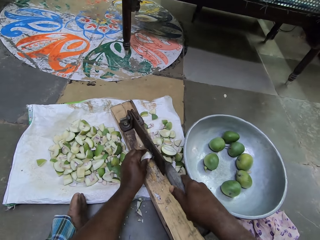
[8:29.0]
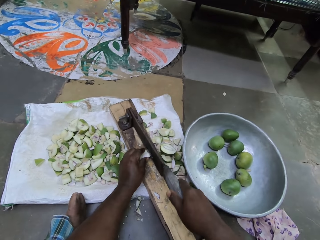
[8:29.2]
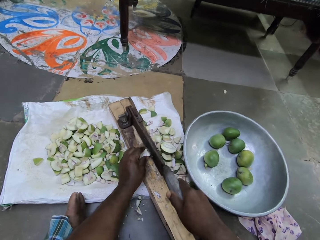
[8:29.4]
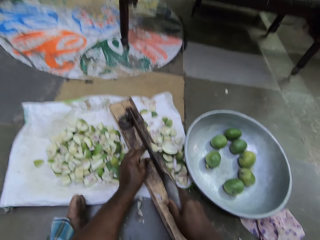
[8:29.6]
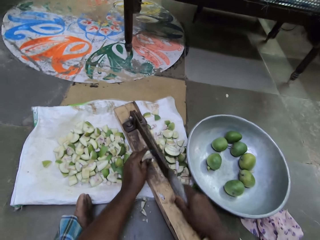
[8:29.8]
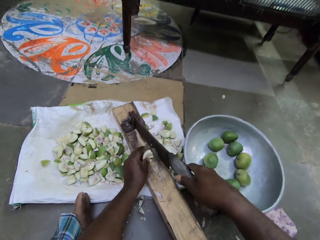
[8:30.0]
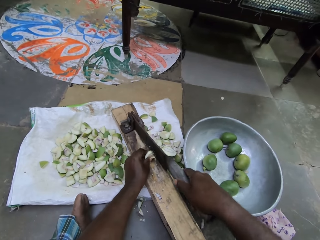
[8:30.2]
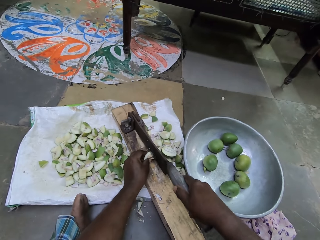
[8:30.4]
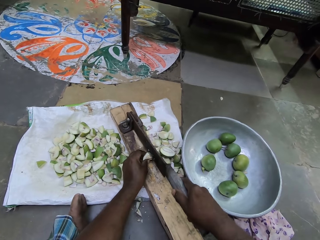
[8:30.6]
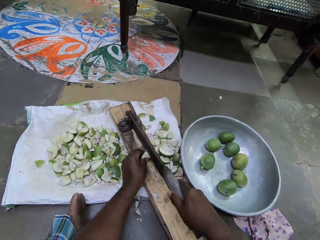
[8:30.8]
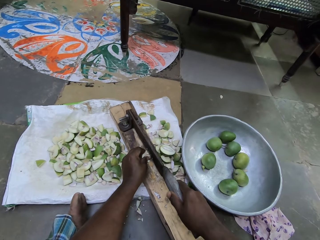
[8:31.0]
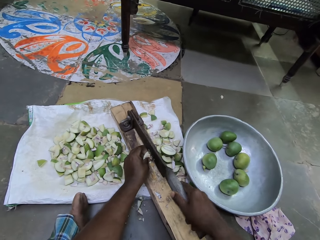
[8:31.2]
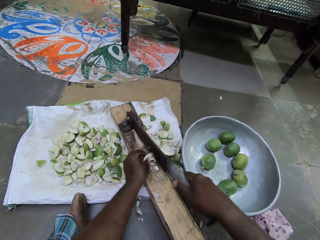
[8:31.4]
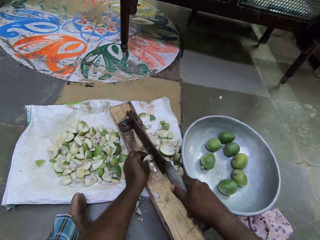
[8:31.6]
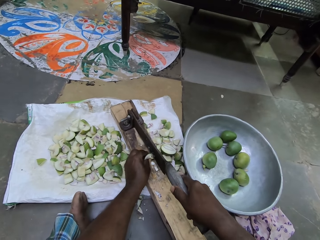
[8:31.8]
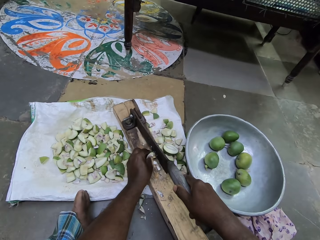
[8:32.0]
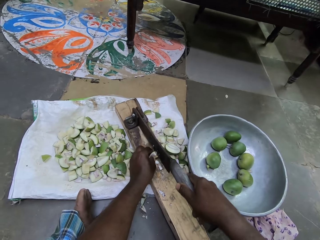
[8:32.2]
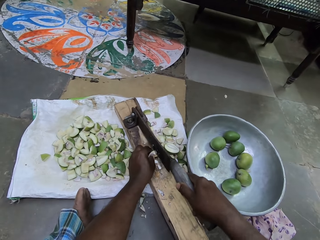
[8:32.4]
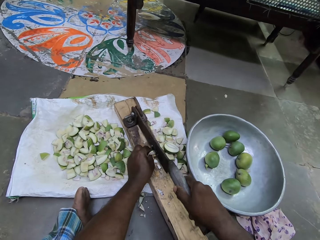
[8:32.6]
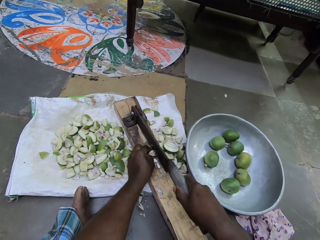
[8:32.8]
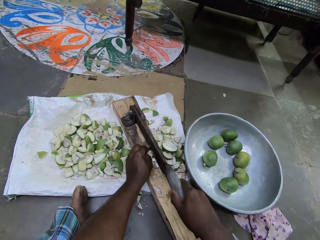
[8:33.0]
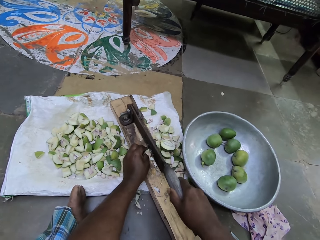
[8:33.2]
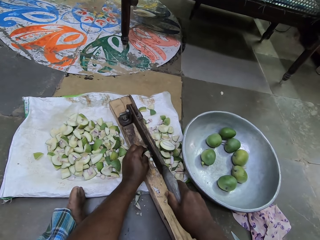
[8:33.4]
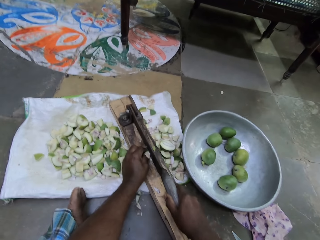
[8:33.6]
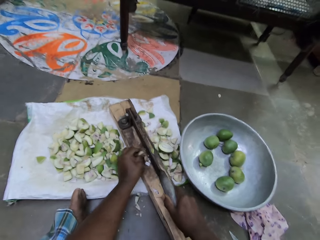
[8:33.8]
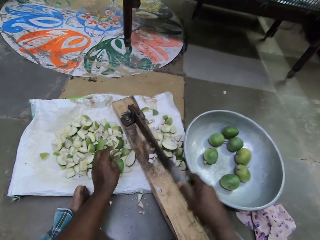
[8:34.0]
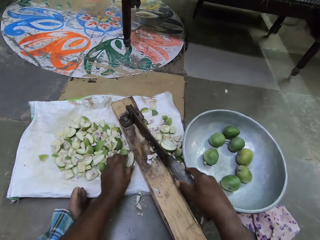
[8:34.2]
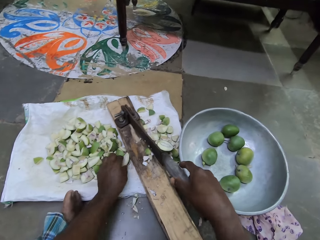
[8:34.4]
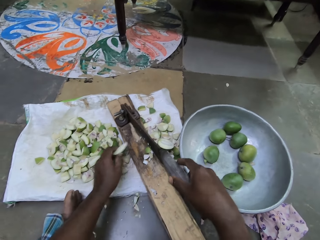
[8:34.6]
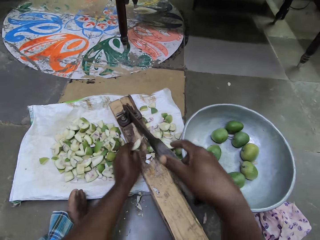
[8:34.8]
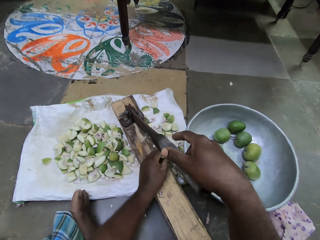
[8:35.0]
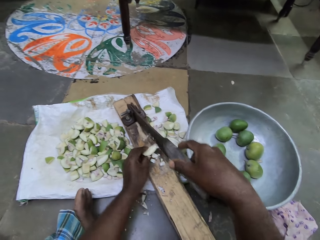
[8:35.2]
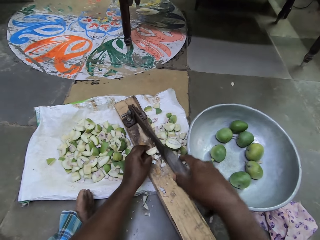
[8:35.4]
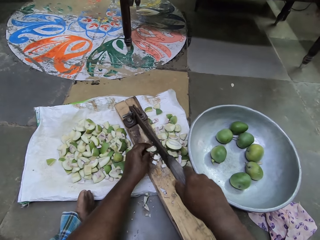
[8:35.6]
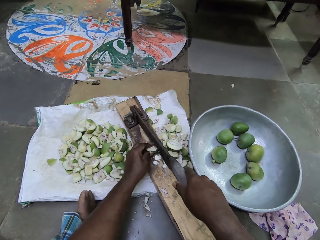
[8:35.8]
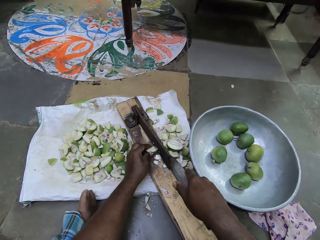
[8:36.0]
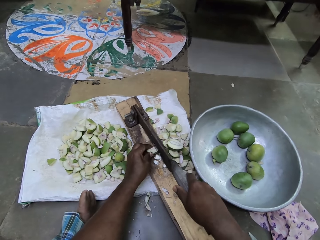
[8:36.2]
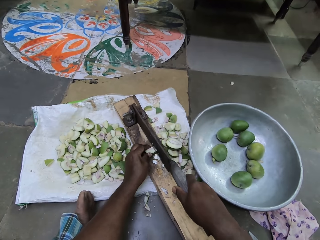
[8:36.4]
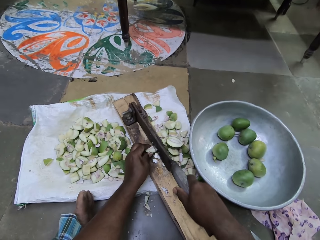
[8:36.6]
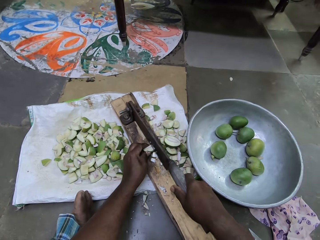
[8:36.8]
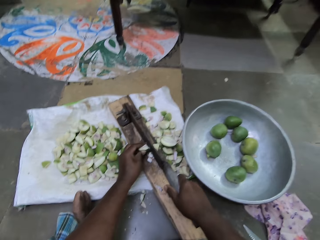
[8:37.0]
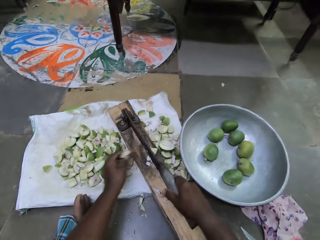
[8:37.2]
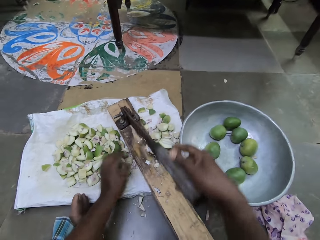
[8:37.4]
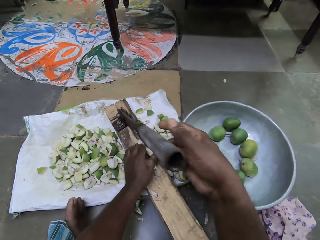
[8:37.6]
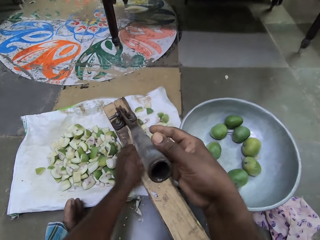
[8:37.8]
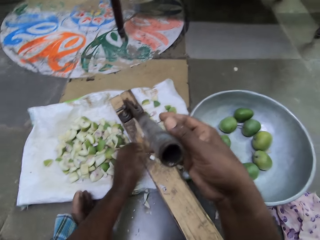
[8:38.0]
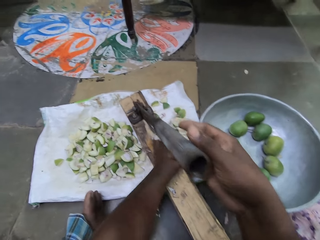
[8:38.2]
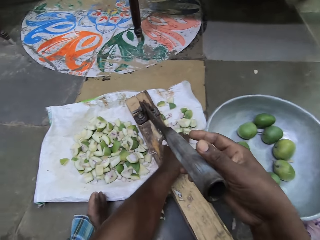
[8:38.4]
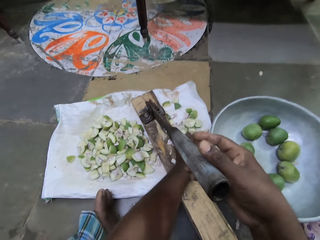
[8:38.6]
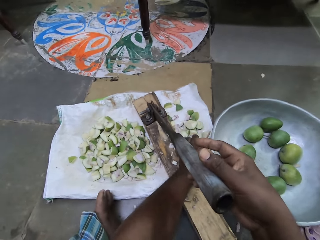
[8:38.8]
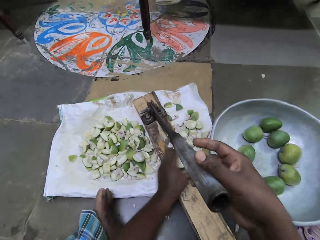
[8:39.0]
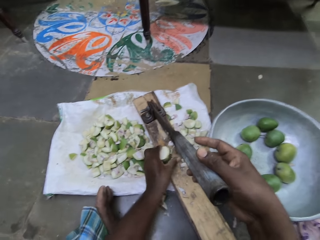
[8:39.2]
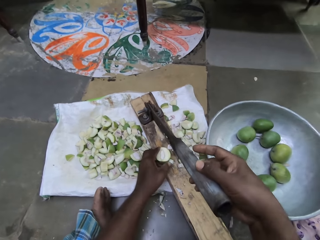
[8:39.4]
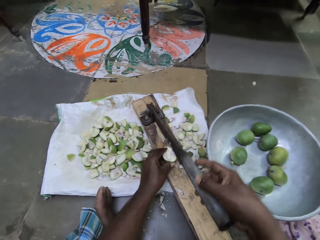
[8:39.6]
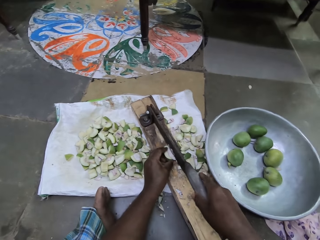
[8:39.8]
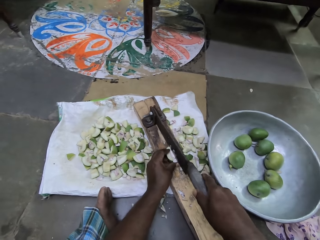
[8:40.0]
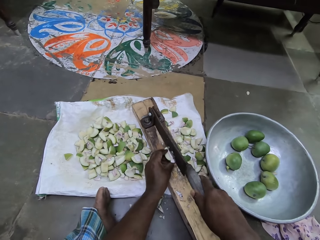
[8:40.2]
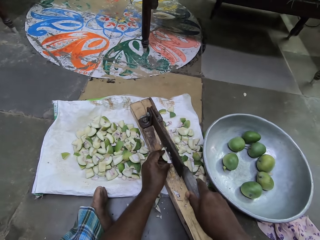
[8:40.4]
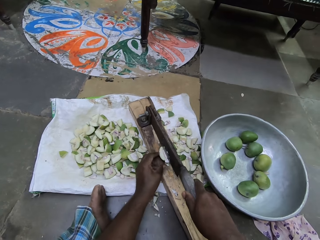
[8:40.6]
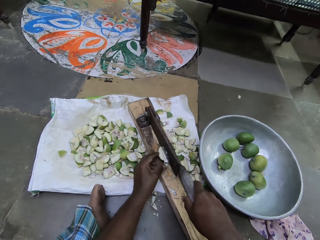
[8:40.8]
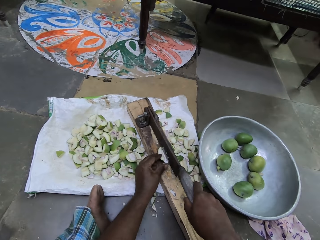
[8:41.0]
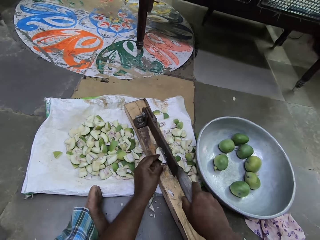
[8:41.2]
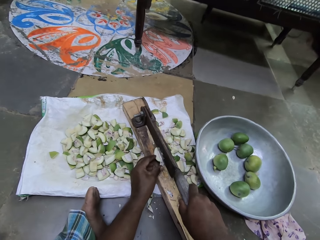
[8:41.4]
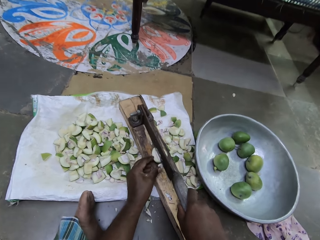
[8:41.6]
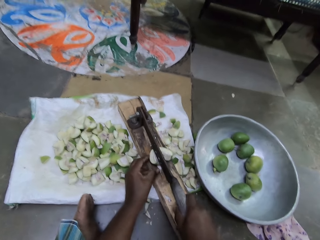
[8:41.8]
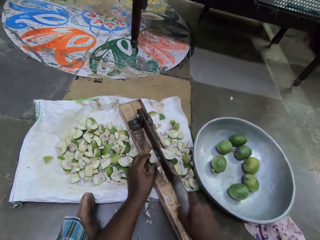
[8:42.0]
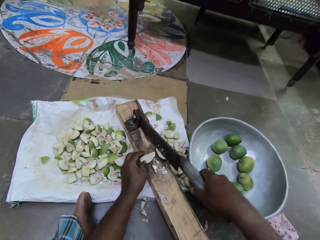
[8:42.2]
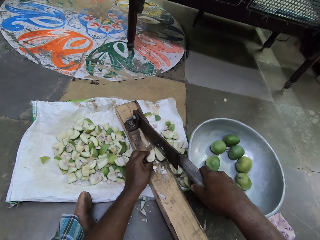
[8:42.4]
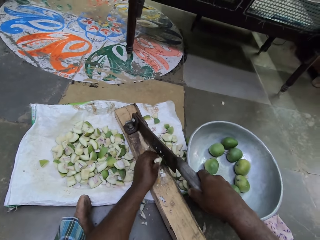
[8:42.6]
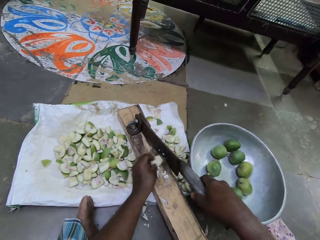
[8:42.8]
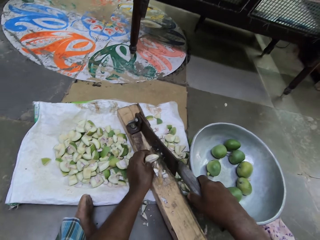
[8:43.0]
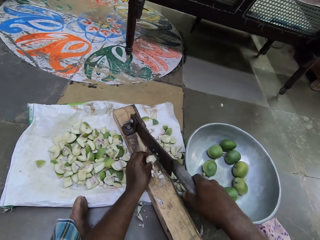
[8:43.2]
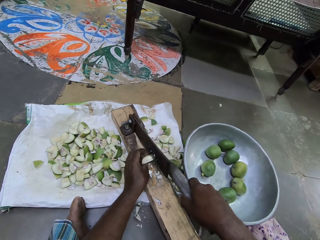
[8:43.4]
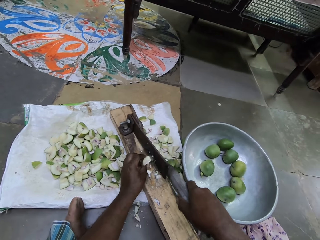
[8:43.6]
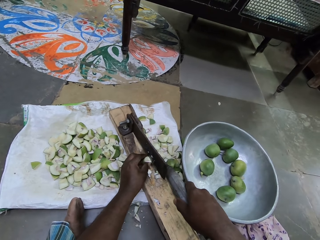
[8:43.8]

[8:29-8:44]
The camera wearer cuts the piece of the mango on the fruit cutter with his right hand. He adjusts the piece of mango on the fruit cutter with his left hand. He cuts the piece of the mango on the fruit cutter with his right hand. He drops the piece of mango on the sack with his left hand. He picks a piece of mango from the sack with his left hand. He places the piece of mango on the fruit cutter with his left hand. He cuts the piece of the mango on the fruit cutter with his right hand. He drops the piece of mango on the sack with his left hand. He sweeps the pieces of mango on the fruit cutter to the sack with his left hand. He picks a piece of the mango from the sack with his left hand. He places the piece of mango on the fruit cutter with his left hand. He cuts the piece of the mango on the fruit cutter with his right hand. He adjusts the piece of mango on the fruit cutter with his left hand.

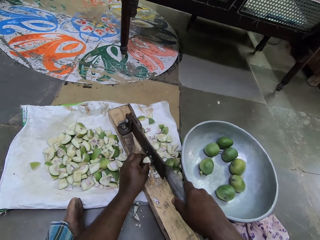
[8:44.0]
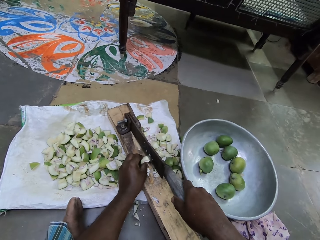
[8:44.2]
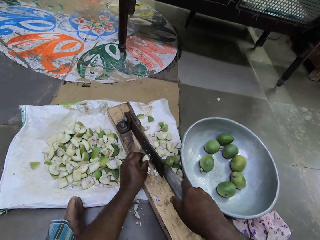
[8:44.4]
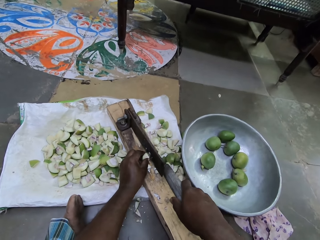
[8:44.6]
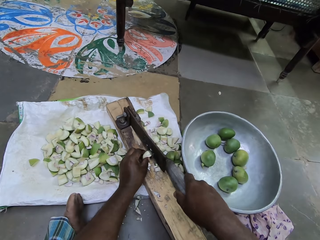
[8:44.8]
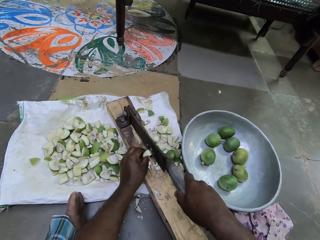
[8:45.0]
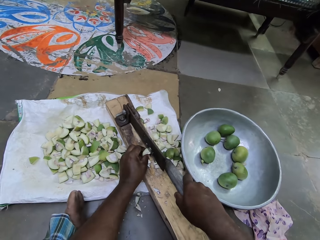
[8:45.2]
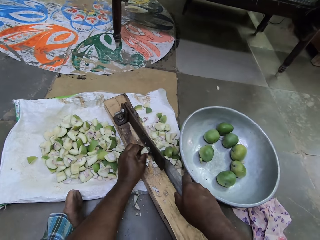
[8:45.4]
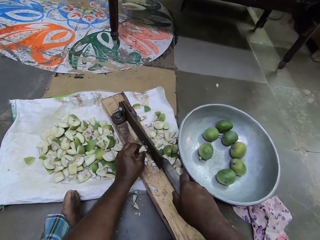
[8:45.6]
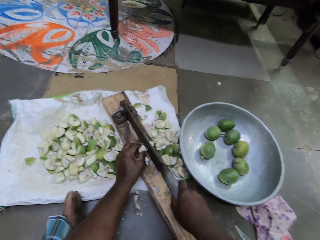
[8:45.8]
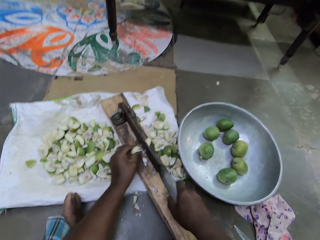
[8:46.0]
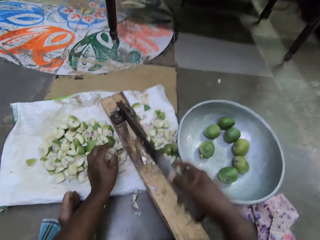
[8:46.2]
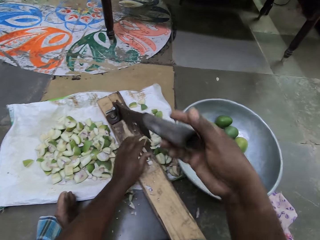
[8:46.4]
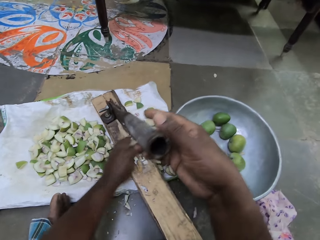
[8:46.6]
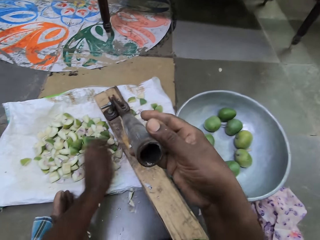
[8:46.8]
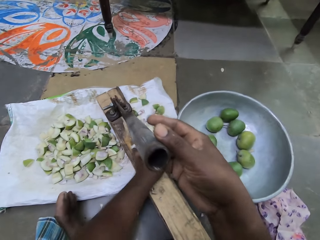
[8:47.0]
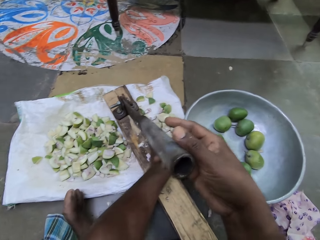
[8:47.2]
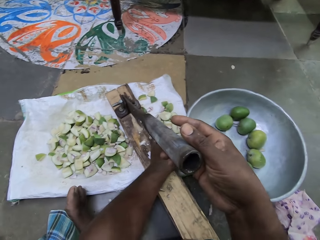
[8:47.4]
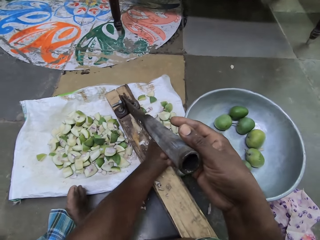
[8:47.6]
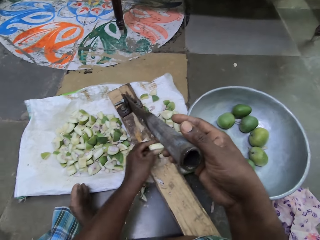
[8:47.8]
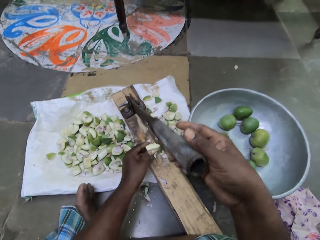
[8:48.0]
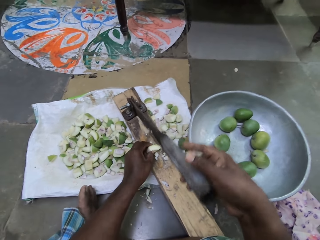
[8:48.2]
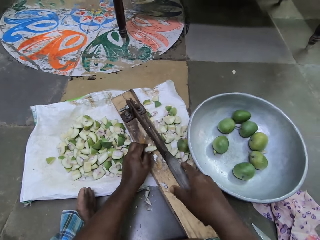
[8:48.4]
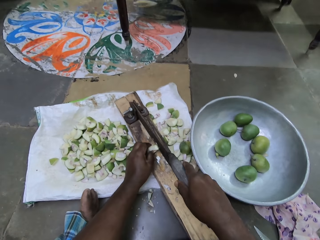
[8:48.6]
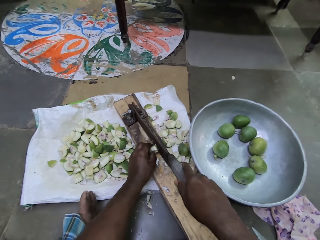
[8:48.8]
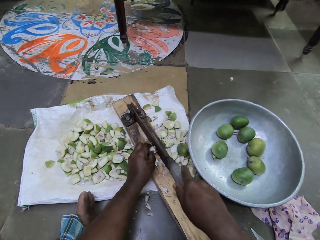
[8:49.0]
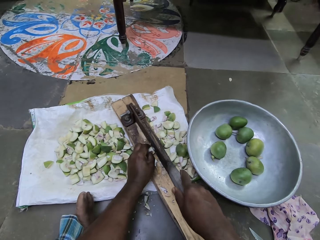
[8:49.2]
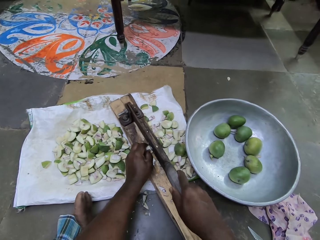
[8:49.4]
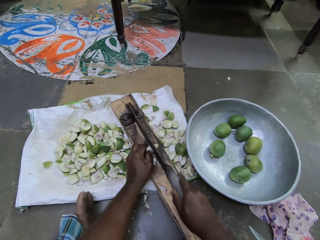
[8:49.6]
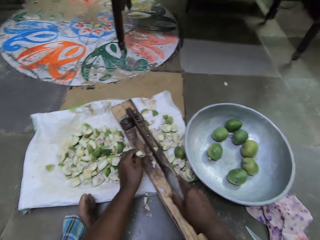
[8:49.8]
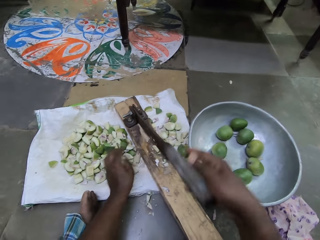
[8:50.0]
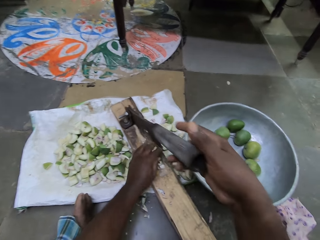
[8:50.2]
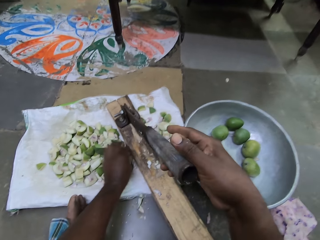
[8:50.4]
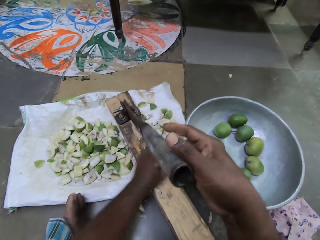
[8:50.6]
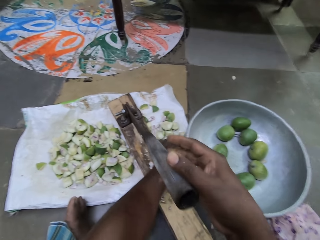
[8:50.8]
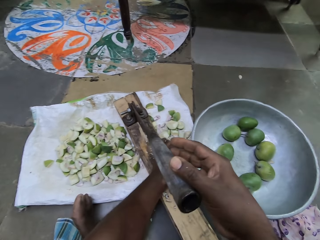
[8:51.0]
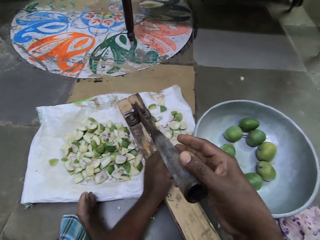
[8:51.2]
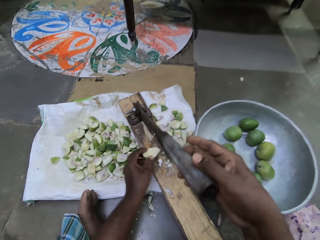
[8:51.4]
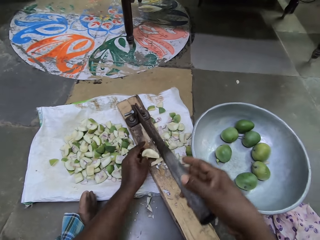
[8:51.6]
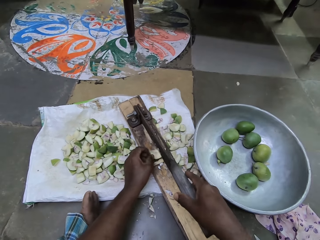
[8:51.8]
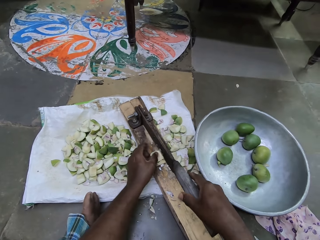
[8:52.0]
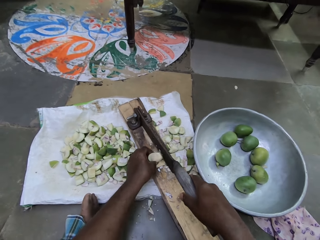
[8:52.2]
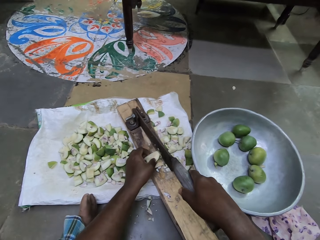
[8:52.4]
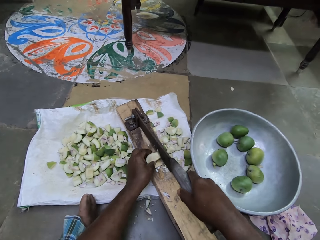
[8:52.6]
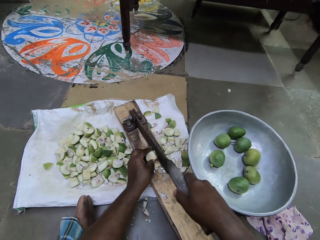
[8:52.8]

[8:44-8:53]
The camera wearer cuts the piece of the mango on the fruit cutter with his right hand. He drops the piece of mango on the sack with his left hand. He sweeps the pieces of mango on the fruit cutter to the sack with his left hand. He picks a piece of the mango from the sack with his left hand. He places the piece of mango on the fruit cutter with his left hand. He cuts the piece of the mango on the fruit cutter with his right hand. He drops the piece of mango on the sack with his left hand. He sweeps the piece of mango on the fruit cutter to the sack with his left hand. He picks a piece of the mango from the sack with his left hand. He places the piece of mango on the fruit cutter with his left hand.
